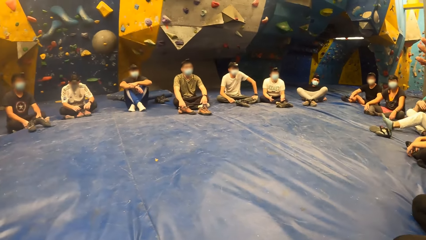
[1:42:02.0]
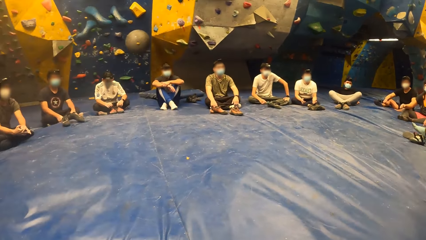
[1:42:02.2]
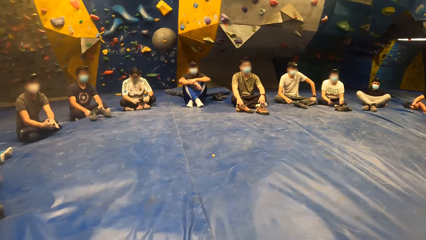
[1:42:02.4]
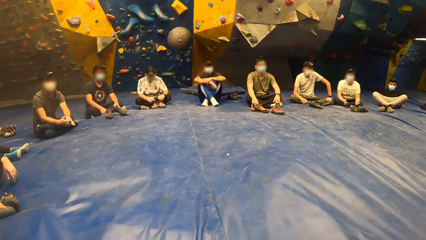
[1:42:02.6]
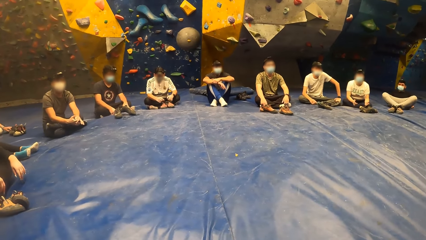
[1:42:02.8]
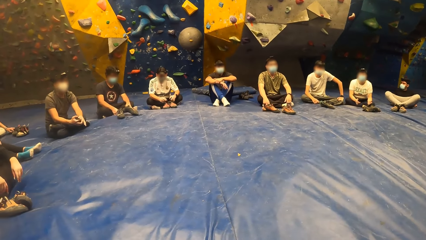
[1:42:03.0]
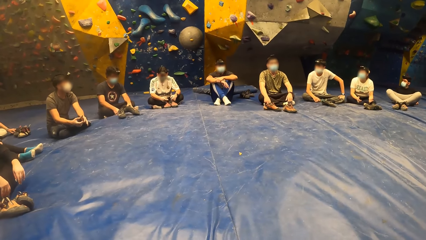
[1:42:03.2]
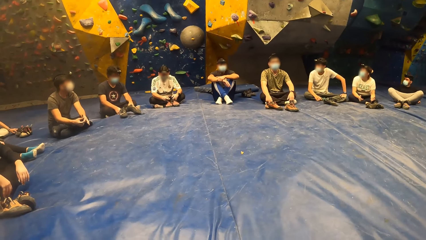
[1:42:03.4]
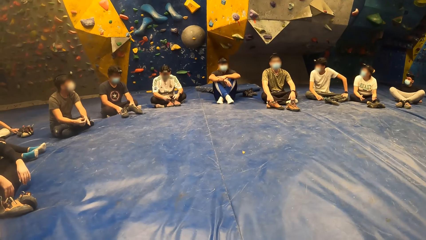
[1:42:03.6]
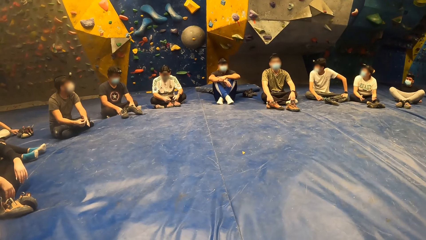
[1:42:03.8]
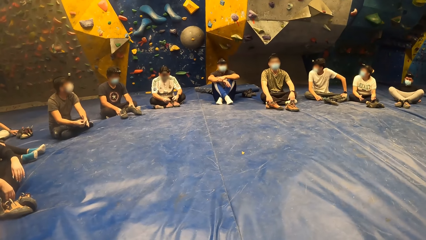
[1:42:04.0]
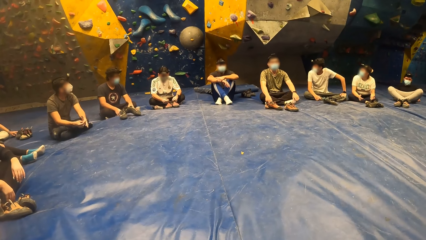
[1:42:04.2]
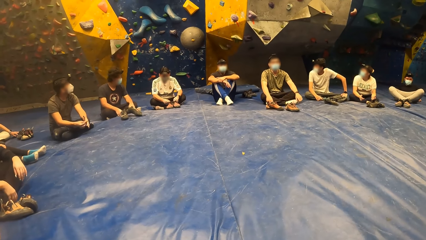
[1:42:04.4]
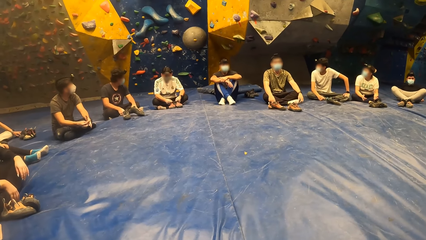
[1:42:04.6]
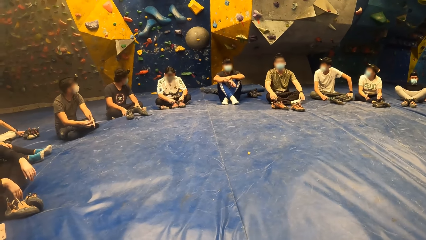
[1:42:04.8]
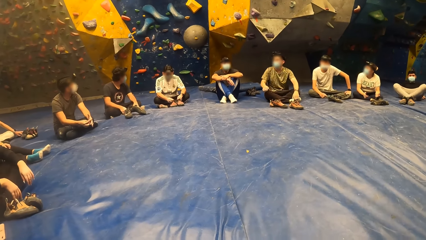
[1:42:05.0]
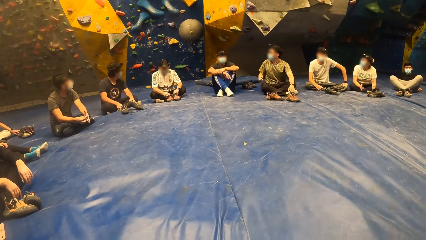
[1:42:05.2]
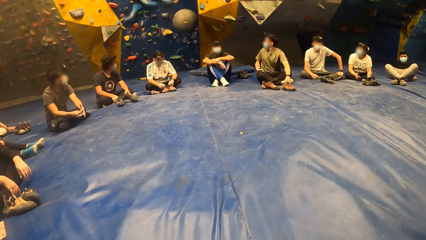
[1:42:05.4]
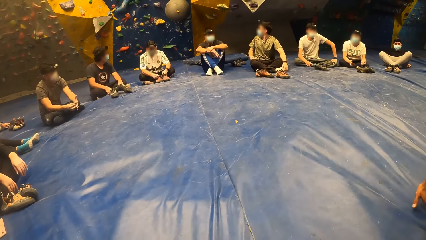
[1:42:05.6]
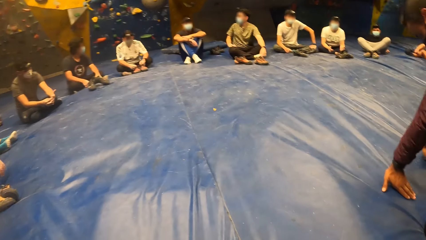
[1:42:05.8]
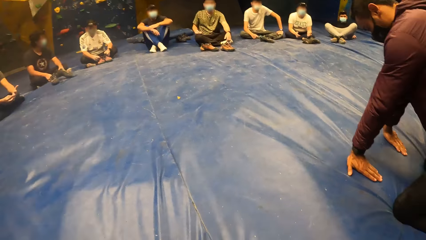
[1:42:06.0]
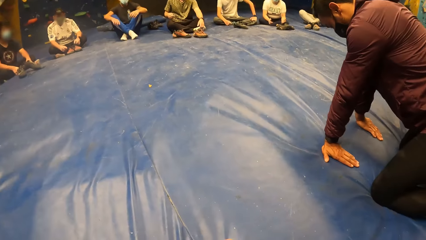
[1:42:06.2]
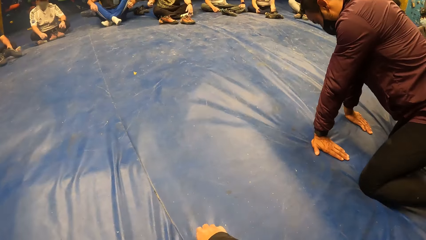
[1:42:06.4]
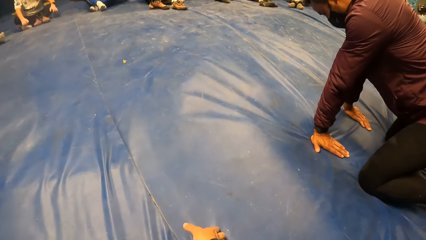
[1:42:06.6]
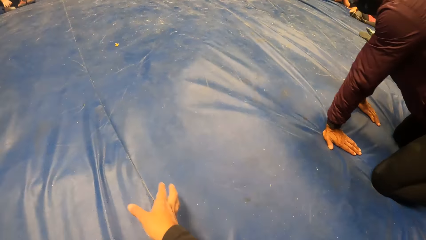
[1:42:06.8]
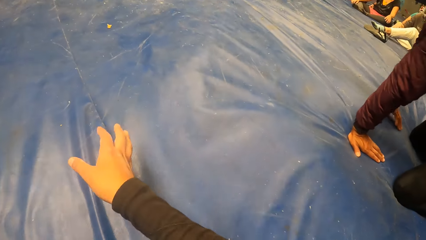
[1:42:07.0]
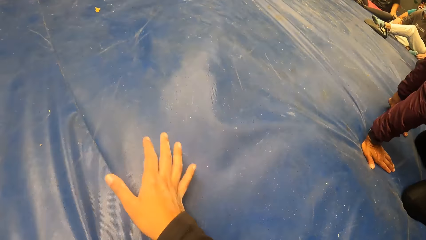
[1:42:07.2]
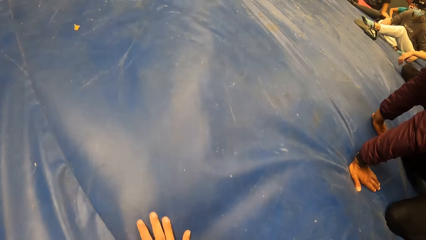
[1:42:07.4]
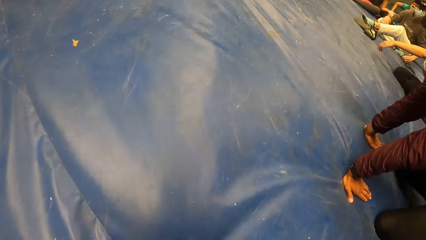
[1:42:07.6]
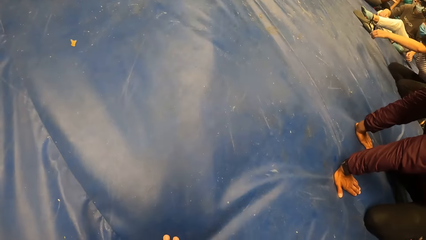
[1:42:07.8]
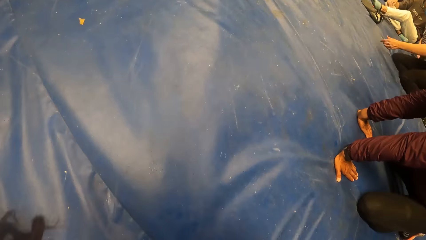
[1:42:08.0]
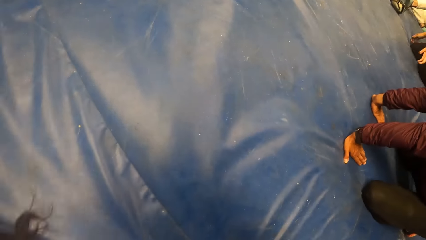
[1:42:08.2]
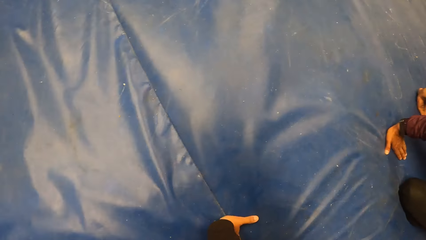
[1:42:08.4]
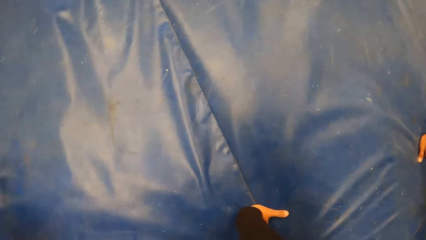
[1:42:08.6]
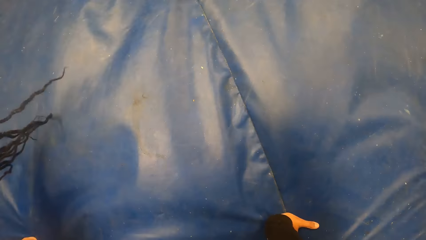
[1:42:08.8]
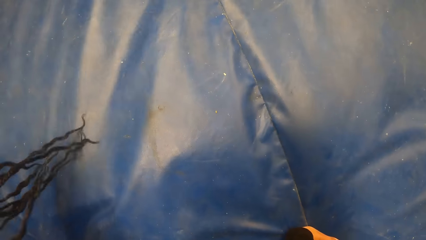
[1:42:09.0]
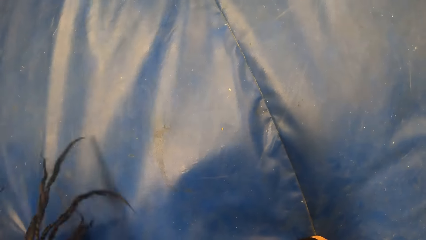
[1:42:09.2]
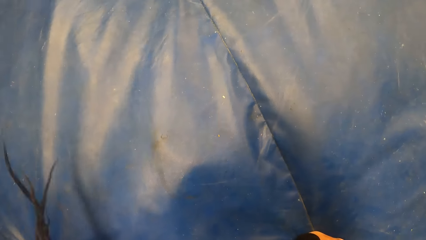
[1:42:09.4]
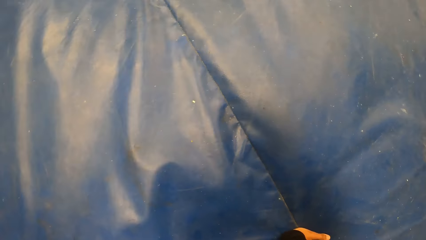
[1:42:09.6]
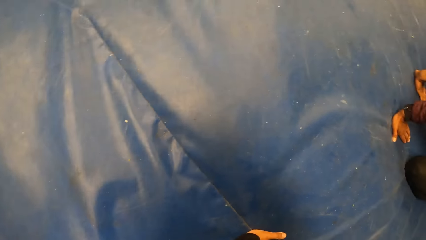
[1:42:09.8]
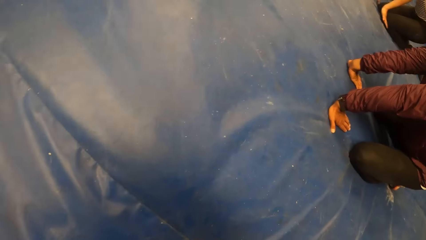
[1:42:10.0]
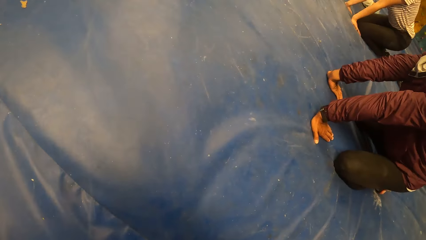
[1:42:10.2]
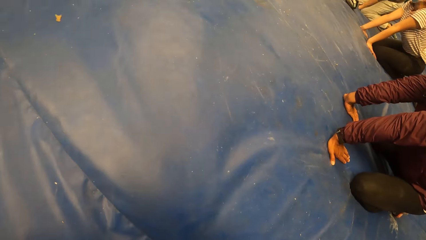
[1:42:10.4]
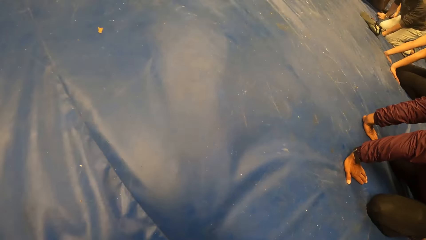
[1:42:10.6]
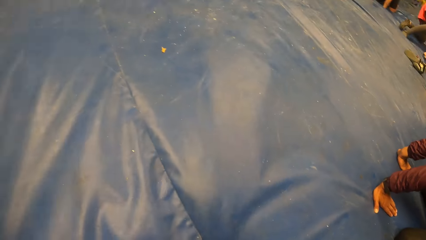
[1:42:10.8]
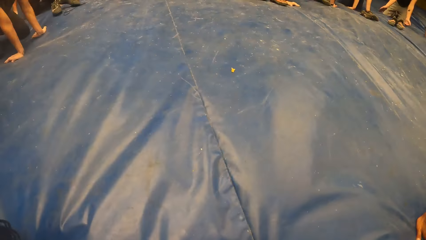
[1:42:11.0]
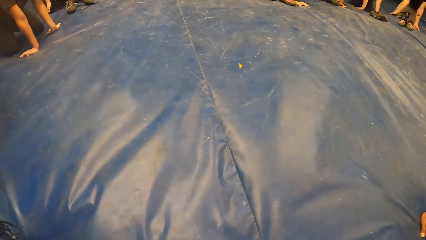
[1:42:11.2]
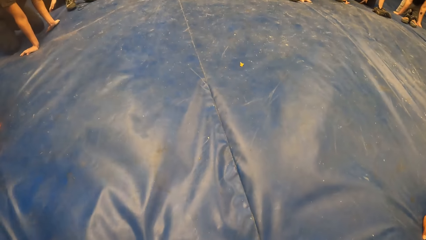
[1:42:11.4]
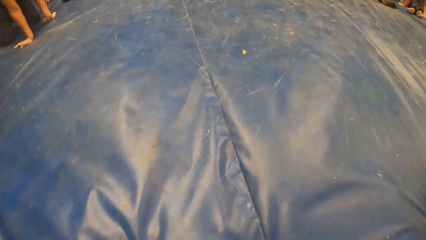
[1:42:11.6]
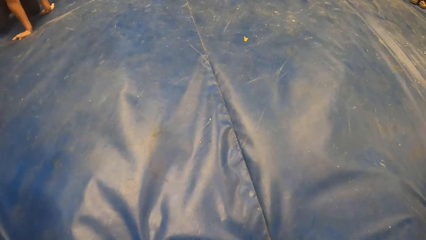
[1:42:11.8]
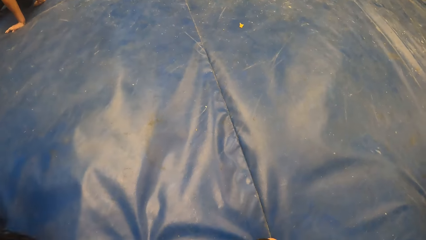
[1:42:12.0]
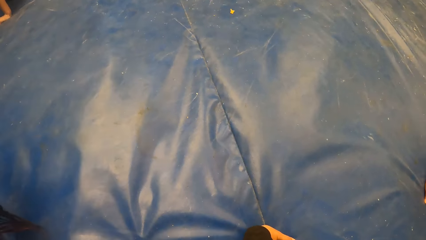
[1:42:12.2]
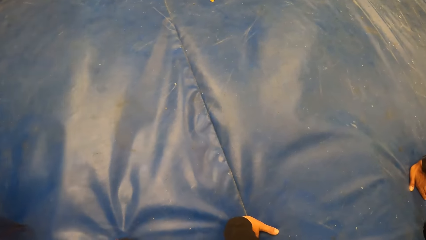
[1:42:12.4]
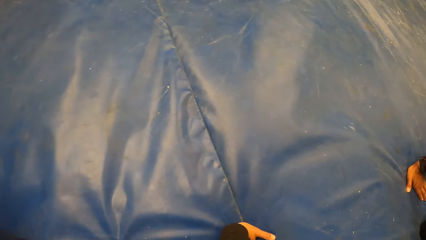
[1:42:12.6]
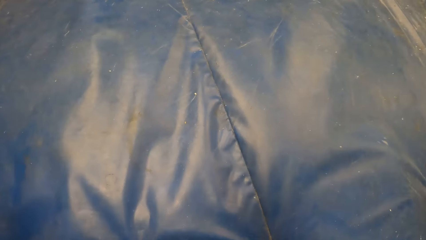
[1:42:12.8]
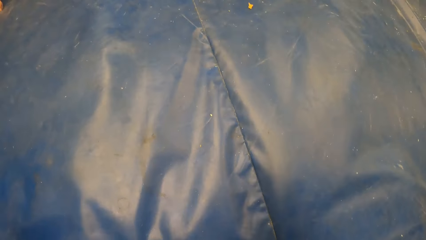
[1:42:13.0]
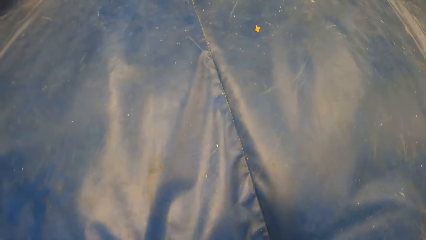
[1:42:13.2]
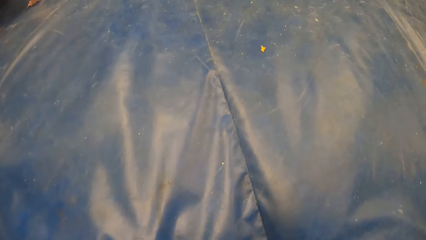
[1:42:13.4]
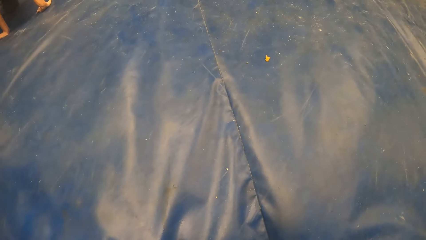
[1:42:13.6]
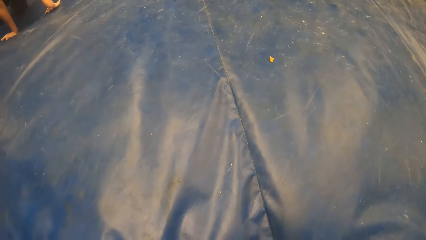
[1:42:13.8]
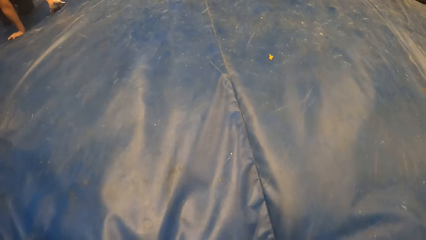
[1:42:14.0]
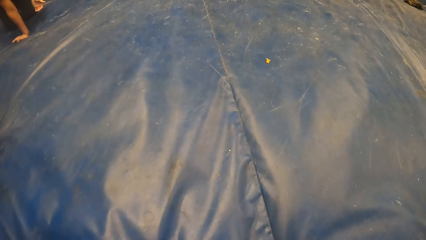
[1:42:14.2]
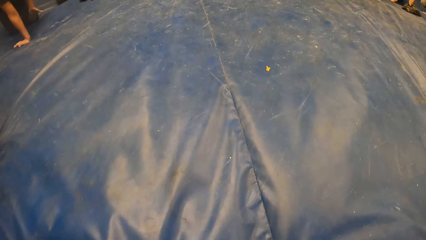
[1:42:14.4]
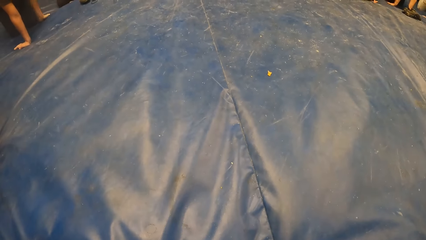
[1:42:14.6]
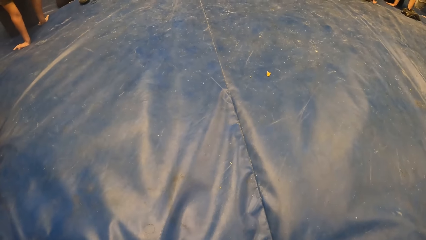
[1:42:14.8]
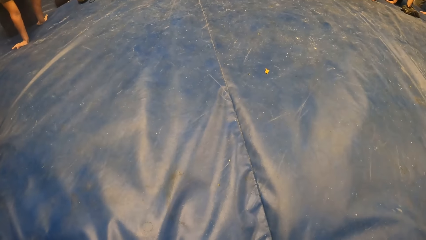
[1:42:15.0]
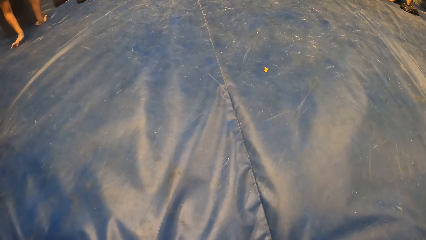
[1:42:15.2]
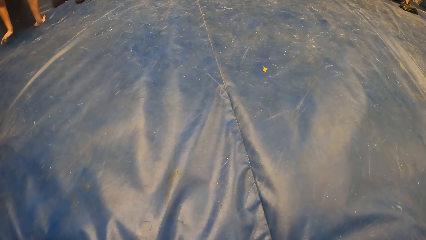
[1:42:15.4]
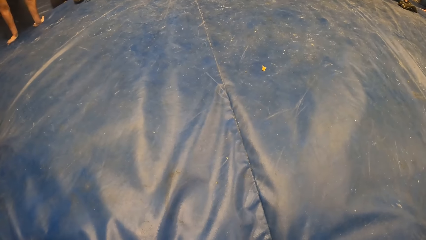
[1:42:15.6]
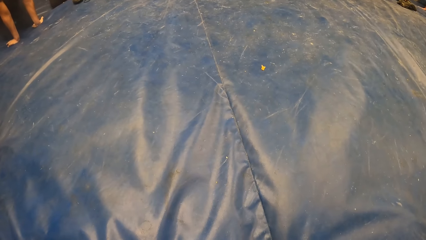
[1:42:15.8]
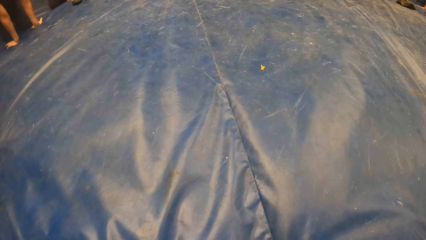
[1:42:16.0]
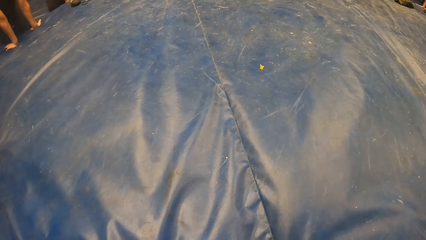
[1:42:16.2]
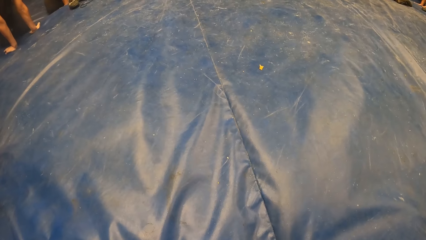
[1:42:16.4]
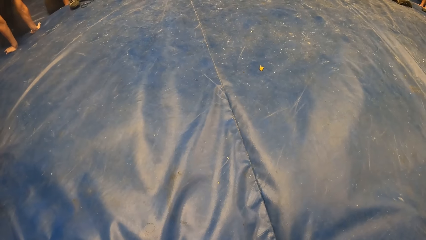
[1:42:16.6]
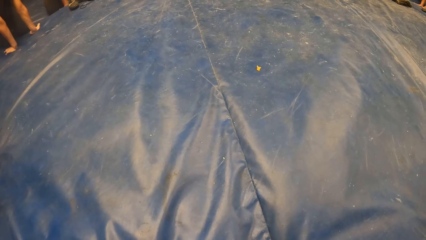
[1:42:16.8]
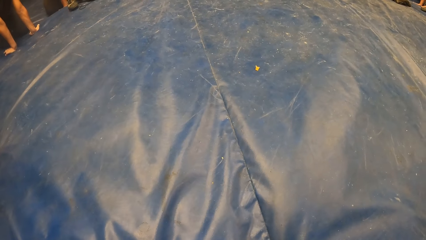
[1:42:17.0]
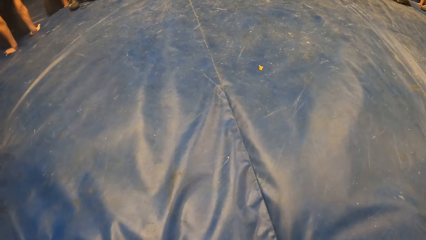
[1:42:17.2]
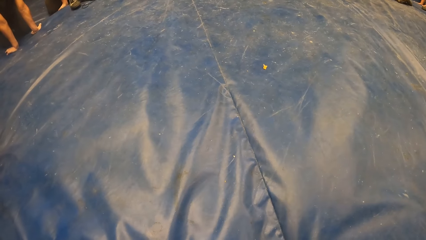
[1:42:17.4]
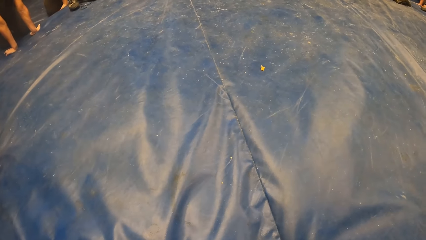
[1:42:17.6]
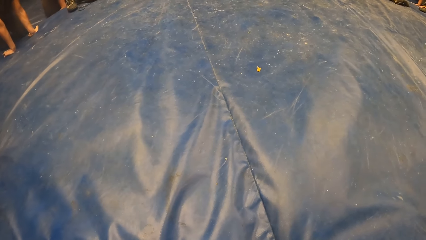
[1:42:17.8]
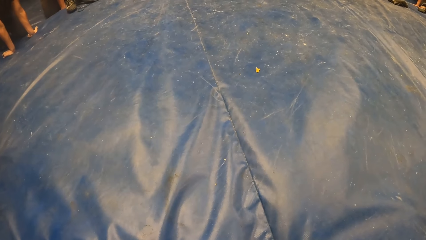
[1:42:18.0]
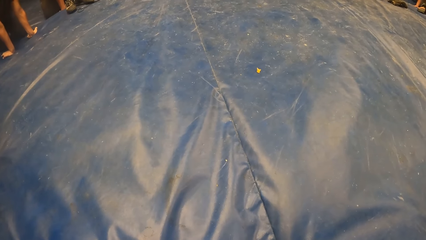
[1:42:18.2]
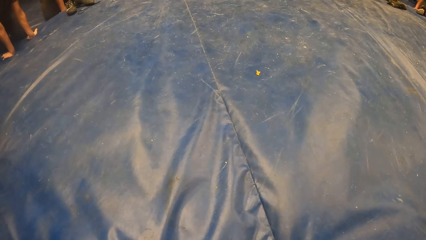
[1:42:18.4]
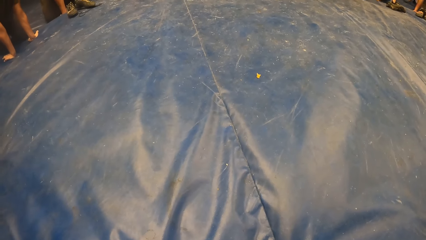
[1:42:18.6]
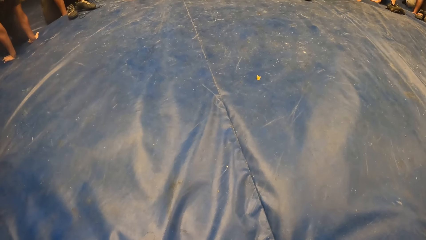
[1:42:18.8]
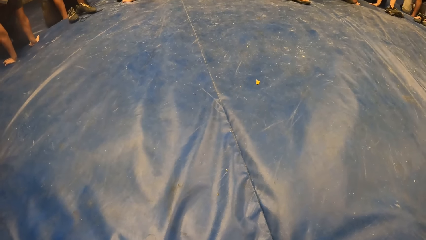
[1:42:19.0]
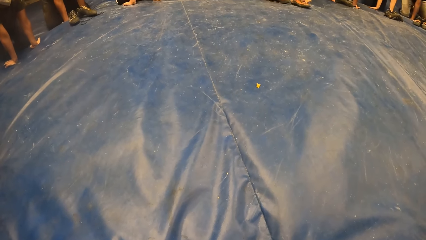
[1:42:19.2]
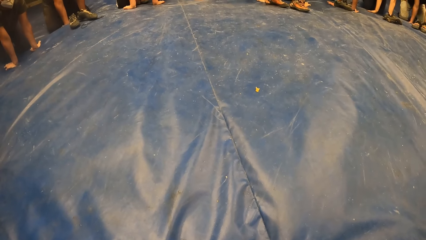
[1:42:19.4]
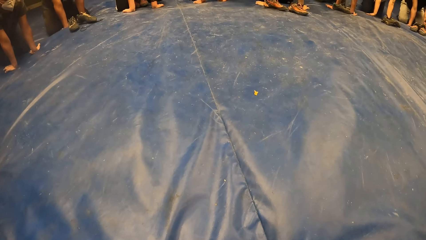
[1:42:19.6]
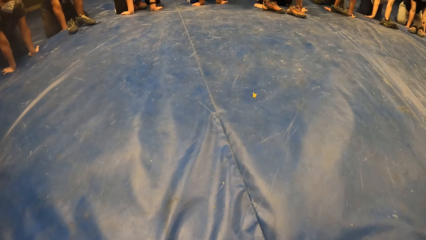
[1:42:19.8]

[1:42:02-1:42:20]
The camera wearer looks around the room. The man places both palms on the floor. The camera wearer places both palms on the floor with the group of people. They bend towards the blue mattress. They exercise on the blue mattress.
